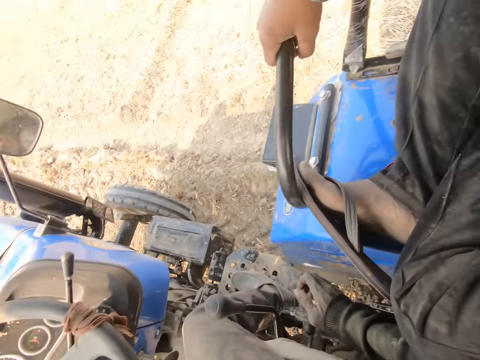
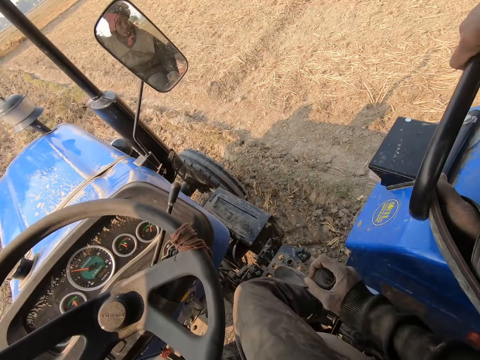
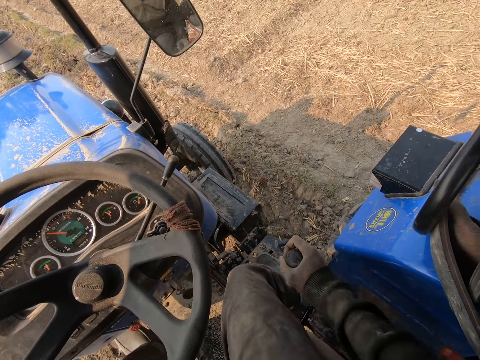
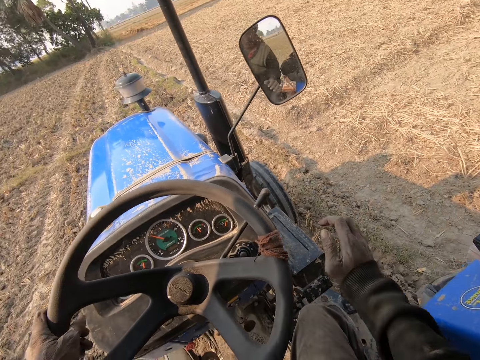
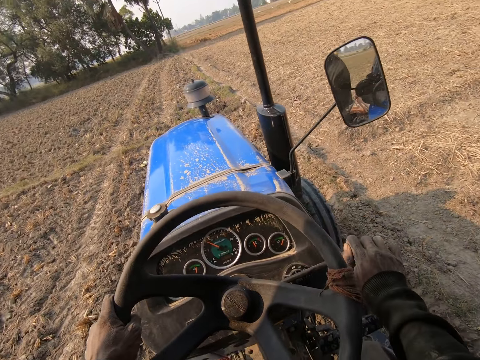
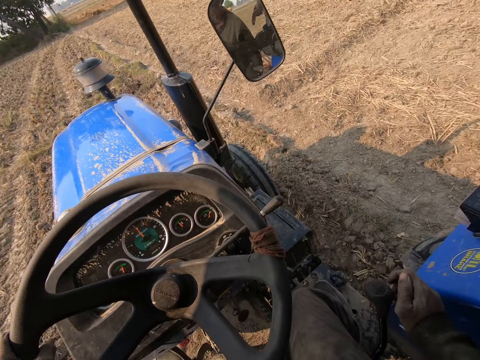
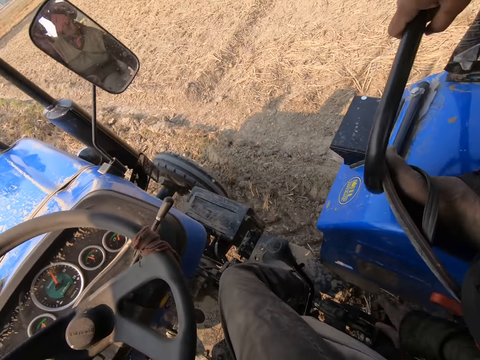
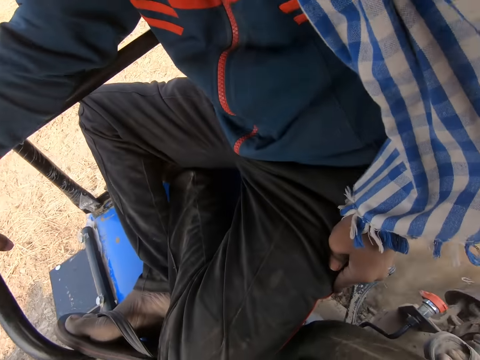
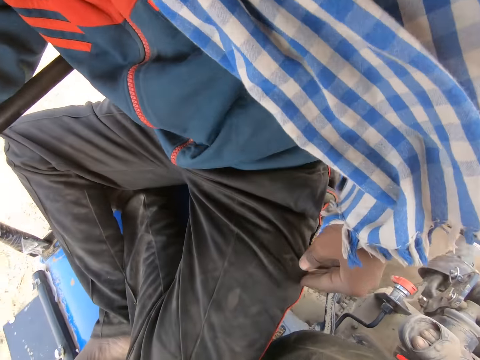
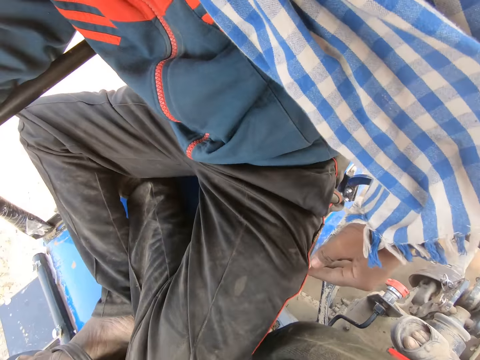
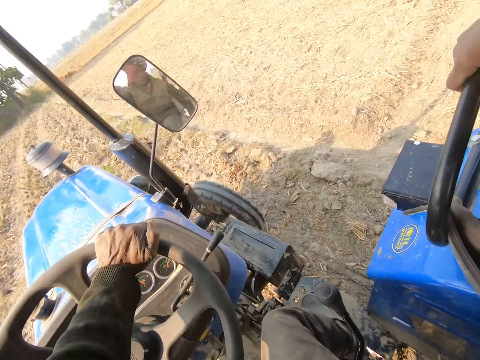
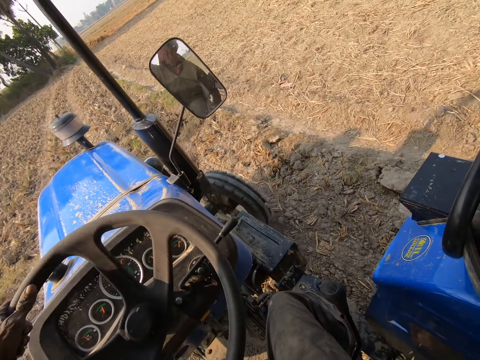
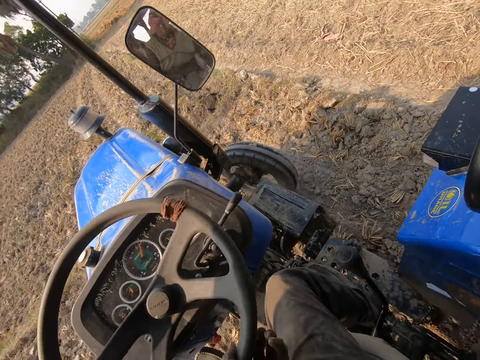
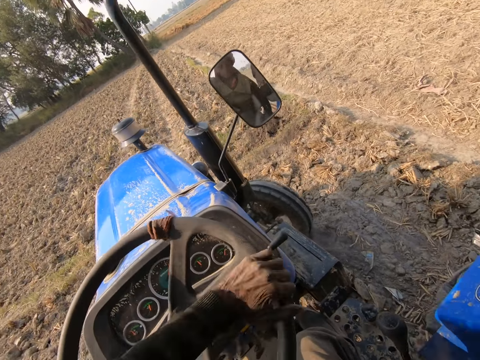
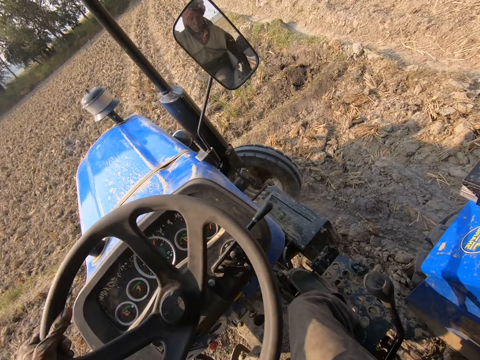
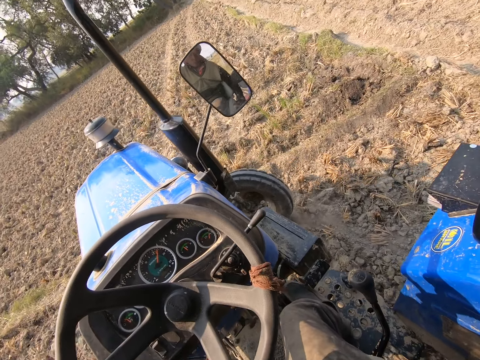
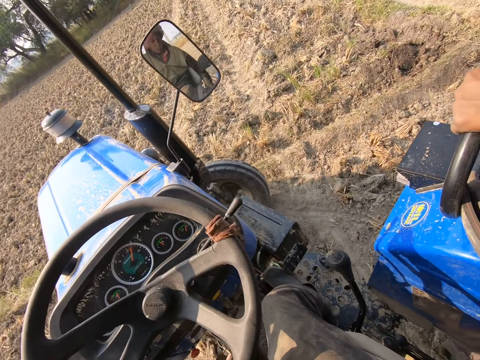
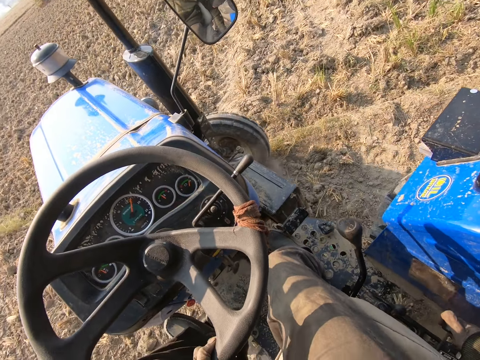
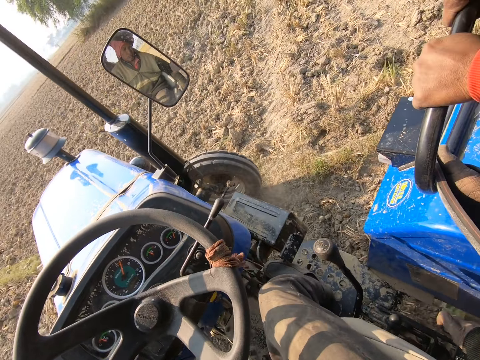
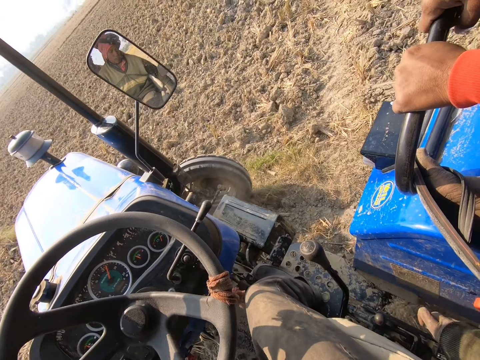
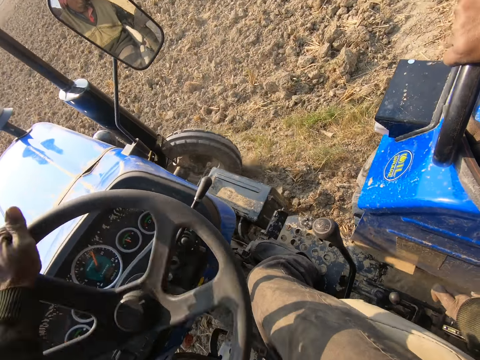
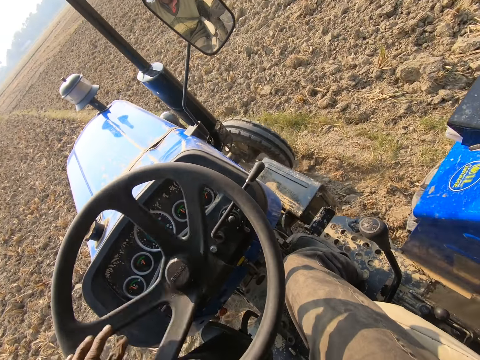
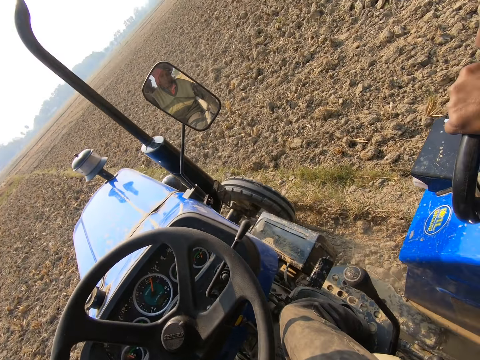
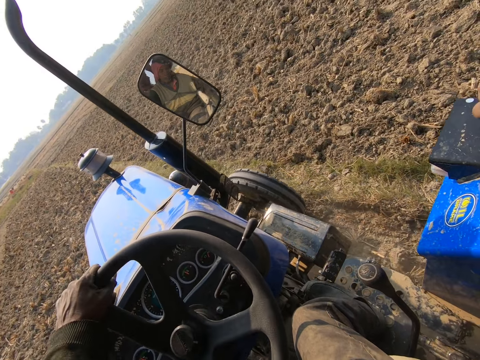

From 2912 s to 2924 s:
The camera wearer touches the trouser. They drive the tractor.

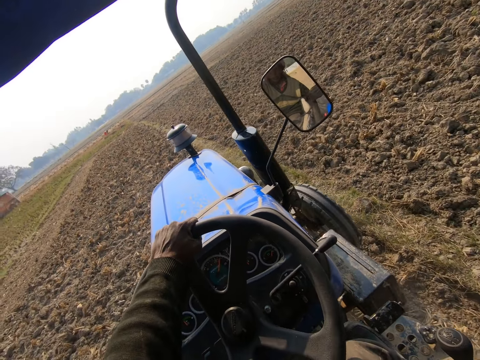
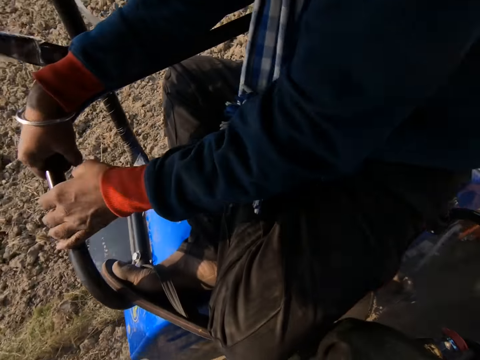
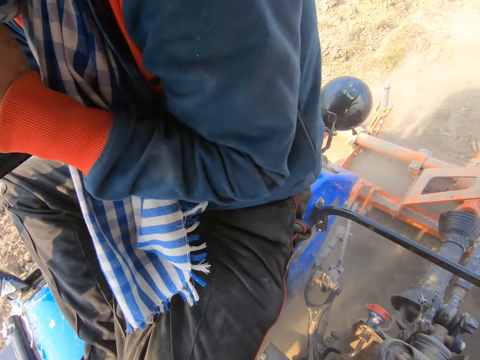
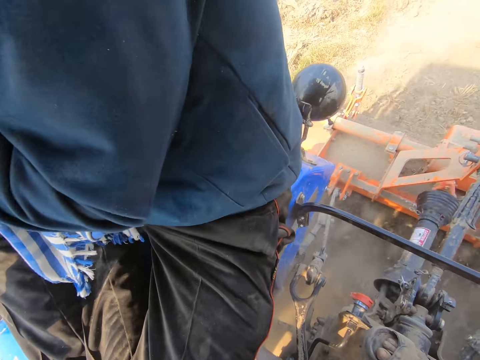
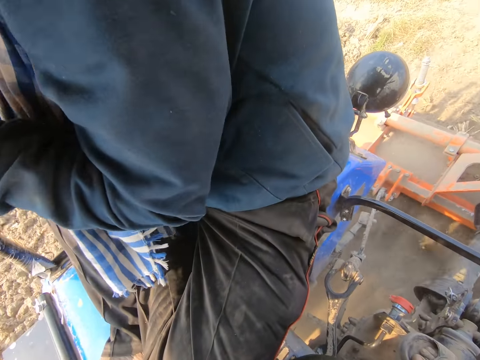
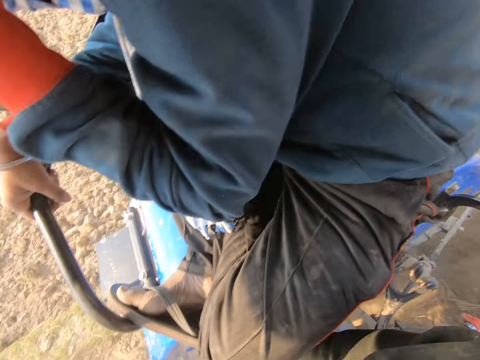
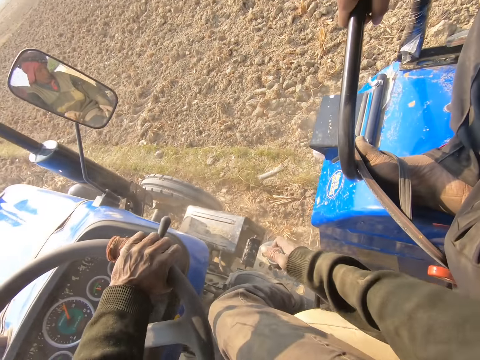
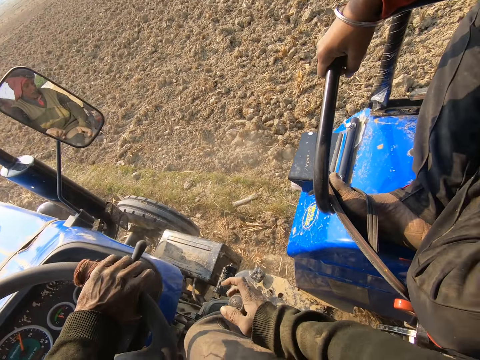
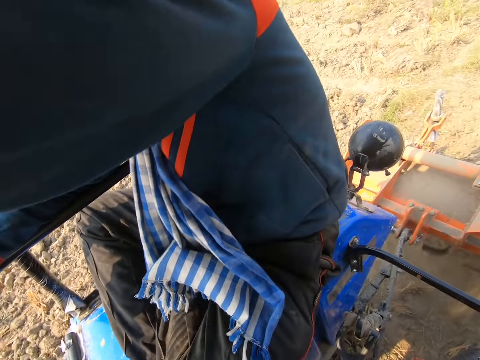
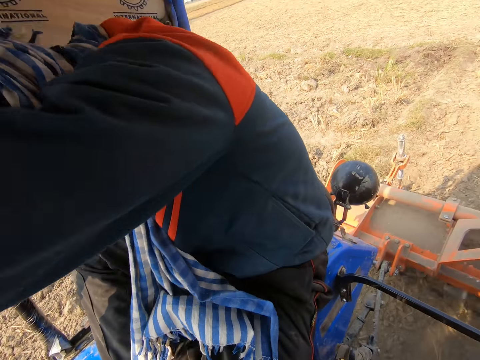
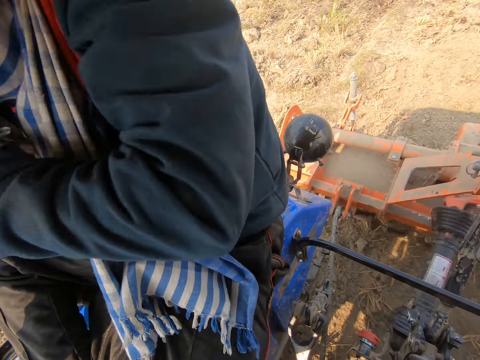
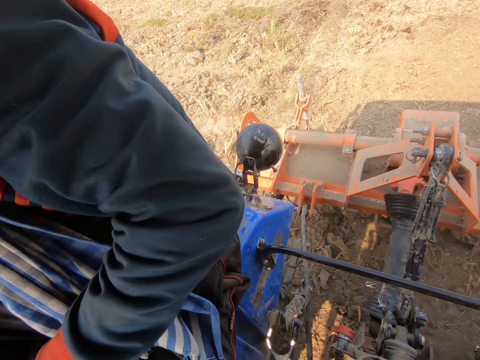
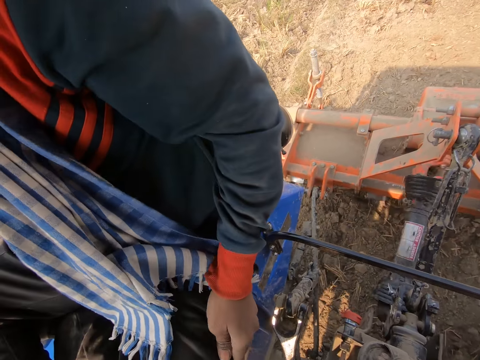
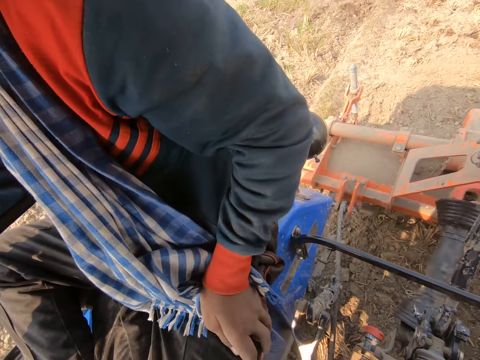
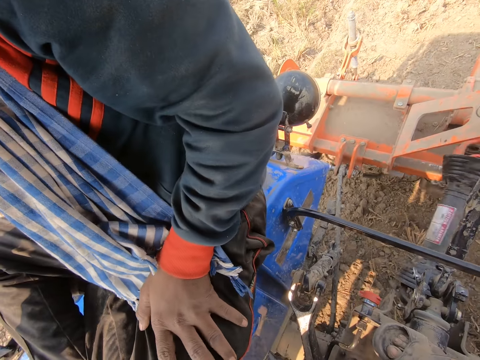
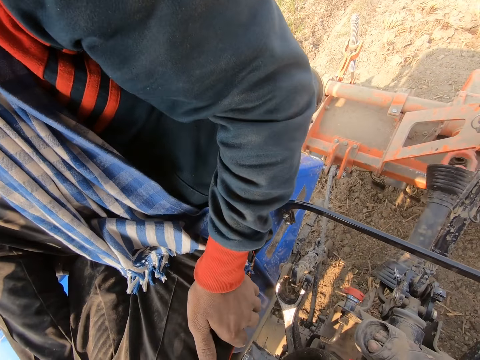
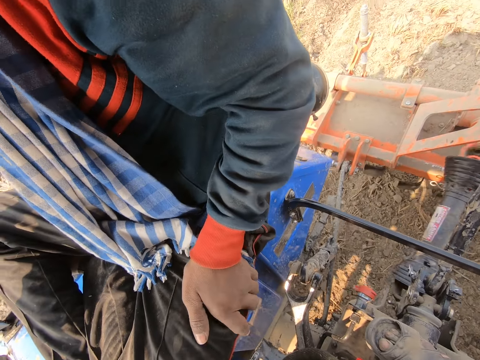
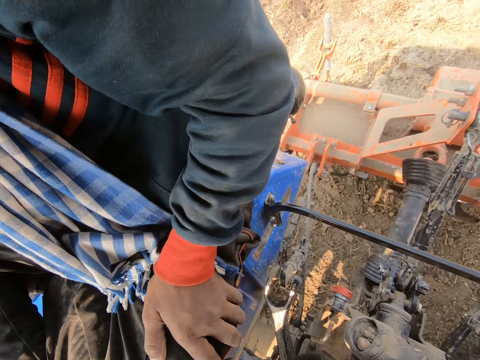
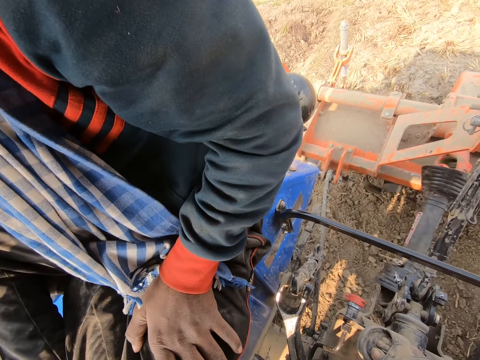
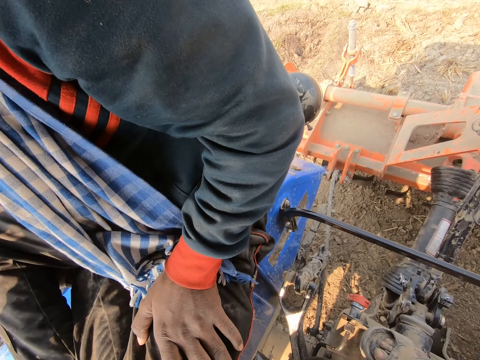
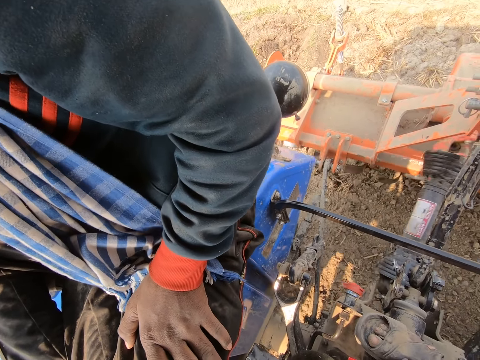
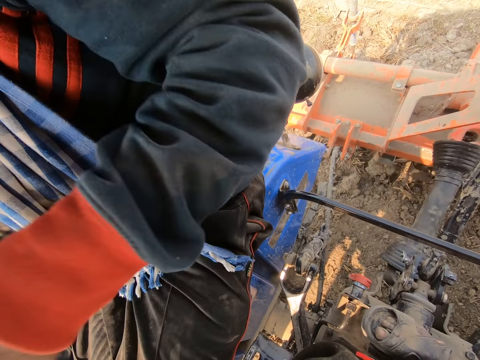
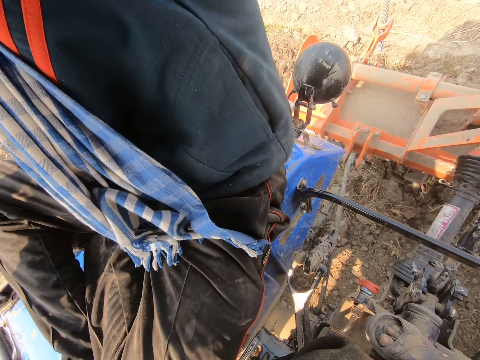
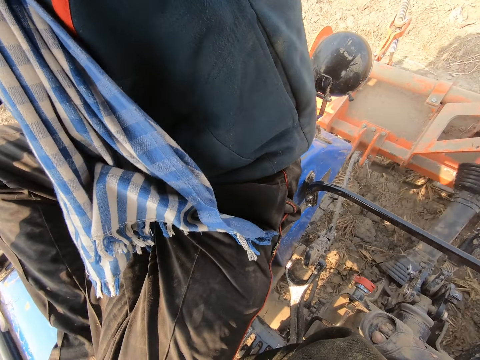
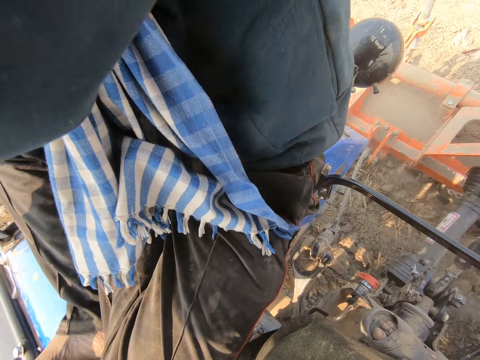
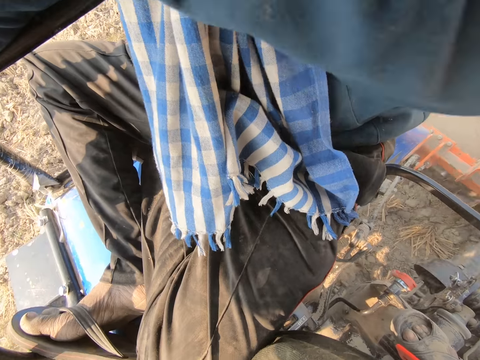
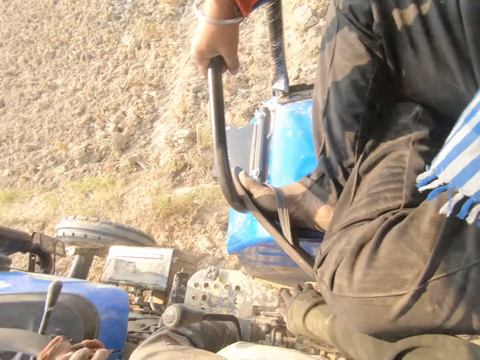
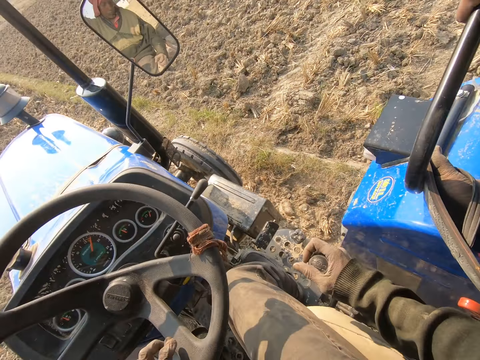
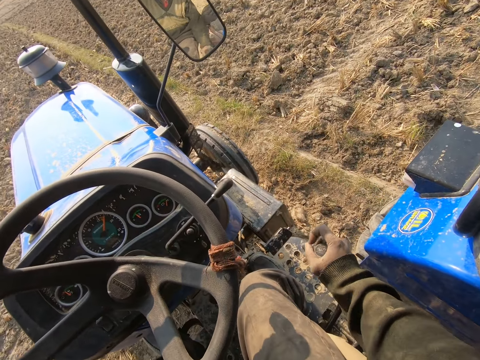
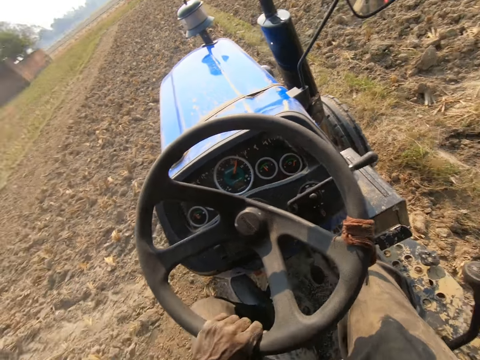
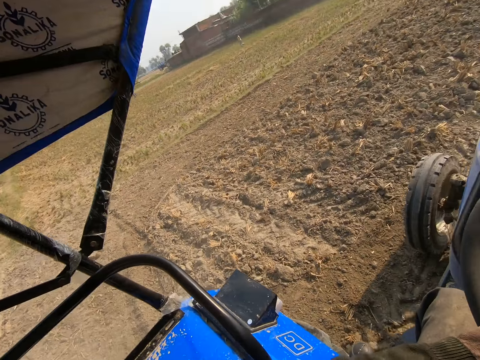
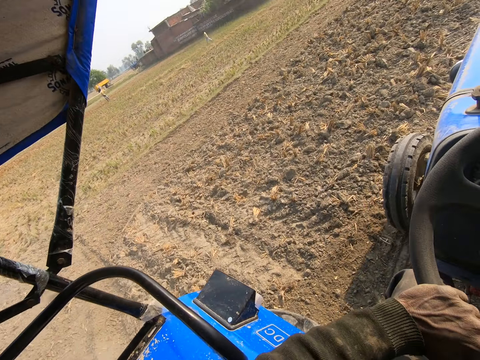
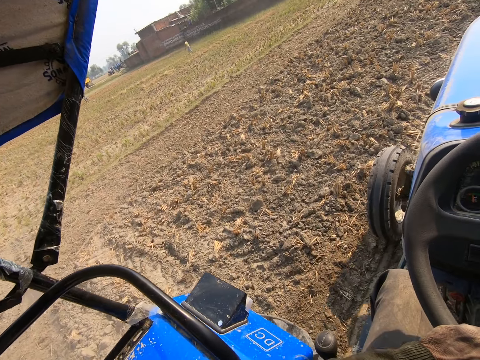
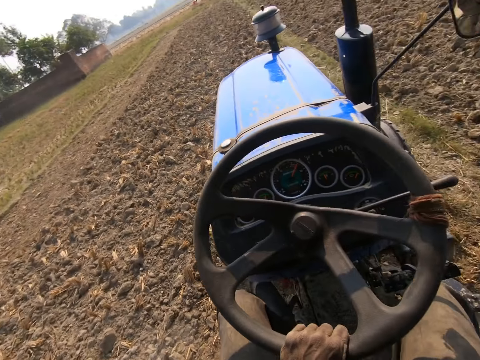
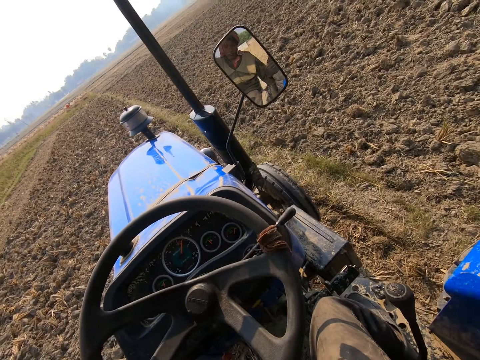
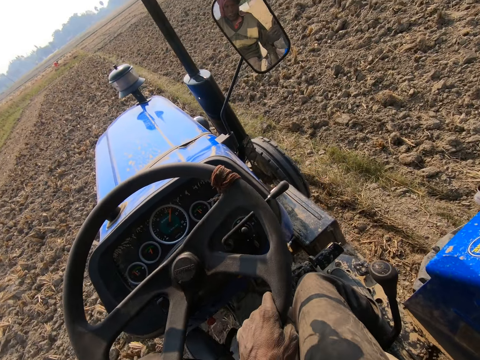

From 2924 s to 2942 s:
A man moves the hand. The camera wearer drives the tractor. The man moves the hand. He moves the hand again. The camera wearer drives the tractor. The man raises his left hand. He moves the hand. He moves the hand again. The camera wearer mowed grass with the lawn mower. They drive the tractor.
